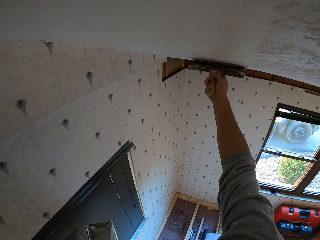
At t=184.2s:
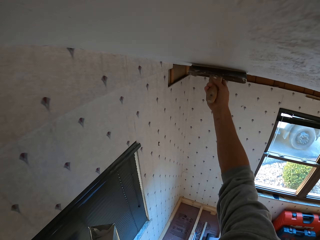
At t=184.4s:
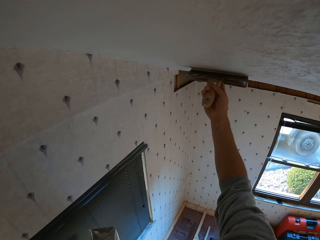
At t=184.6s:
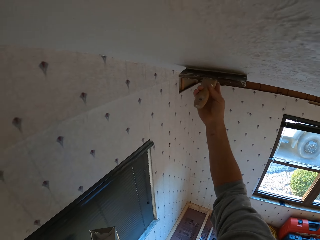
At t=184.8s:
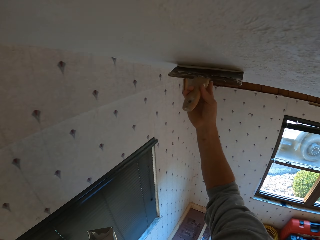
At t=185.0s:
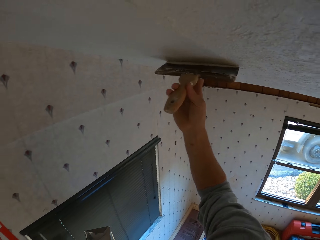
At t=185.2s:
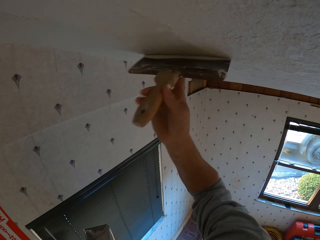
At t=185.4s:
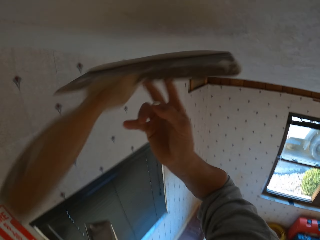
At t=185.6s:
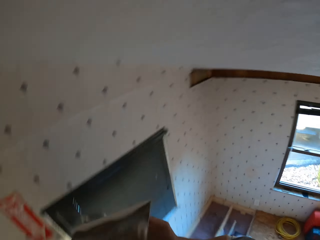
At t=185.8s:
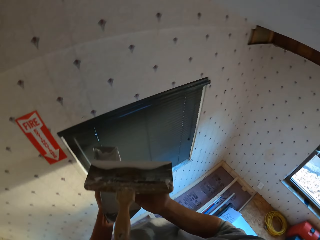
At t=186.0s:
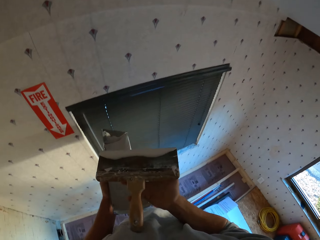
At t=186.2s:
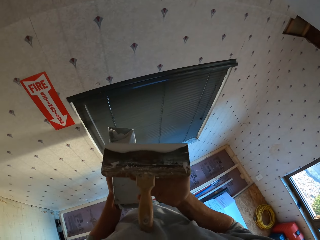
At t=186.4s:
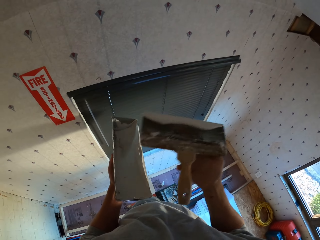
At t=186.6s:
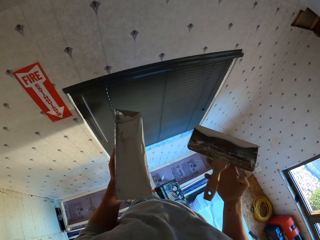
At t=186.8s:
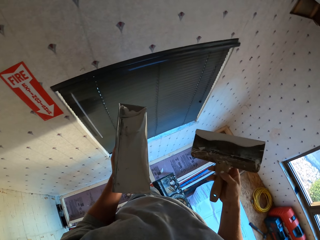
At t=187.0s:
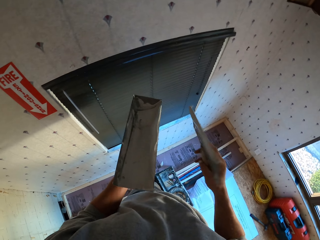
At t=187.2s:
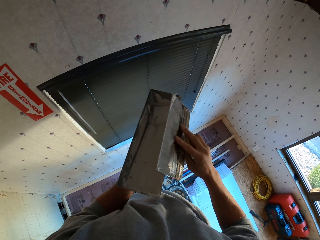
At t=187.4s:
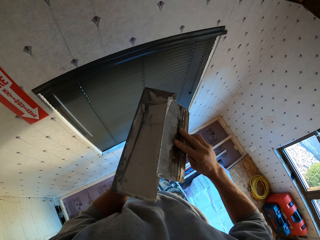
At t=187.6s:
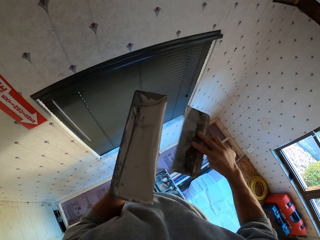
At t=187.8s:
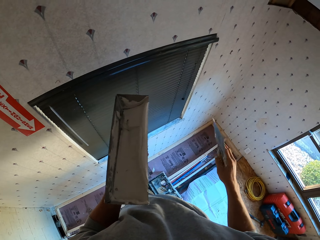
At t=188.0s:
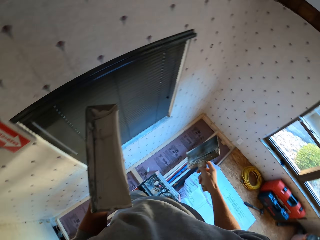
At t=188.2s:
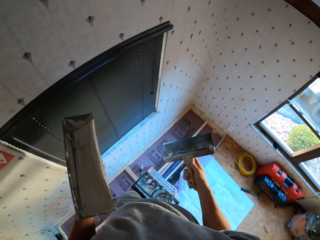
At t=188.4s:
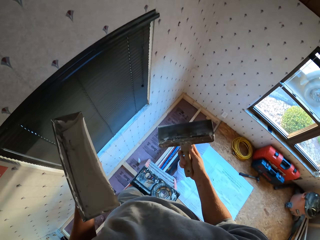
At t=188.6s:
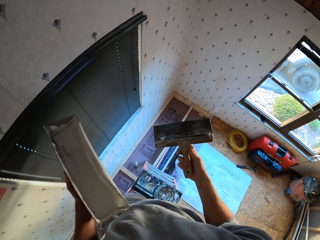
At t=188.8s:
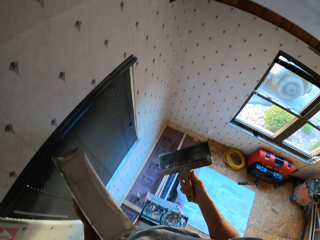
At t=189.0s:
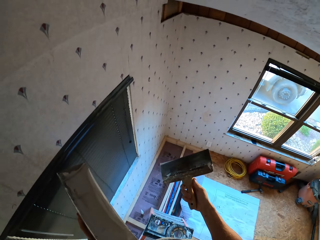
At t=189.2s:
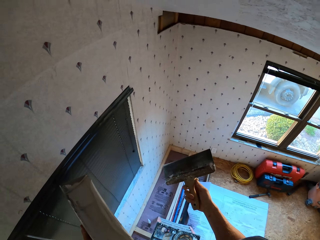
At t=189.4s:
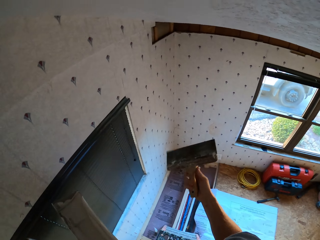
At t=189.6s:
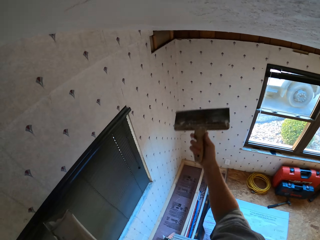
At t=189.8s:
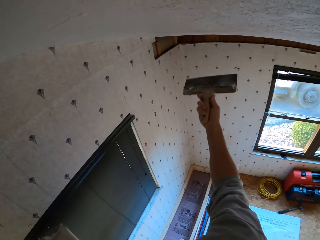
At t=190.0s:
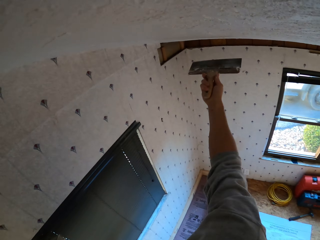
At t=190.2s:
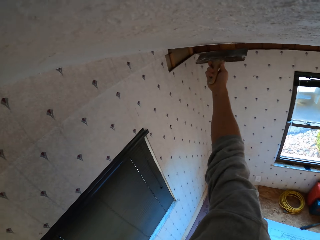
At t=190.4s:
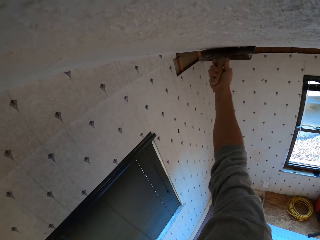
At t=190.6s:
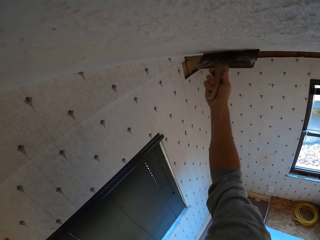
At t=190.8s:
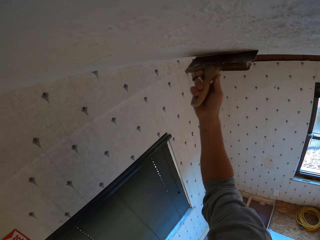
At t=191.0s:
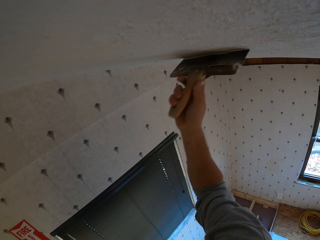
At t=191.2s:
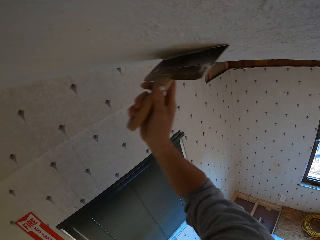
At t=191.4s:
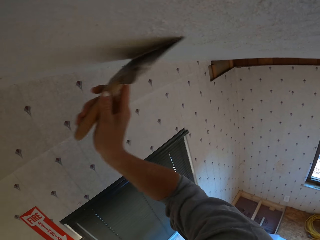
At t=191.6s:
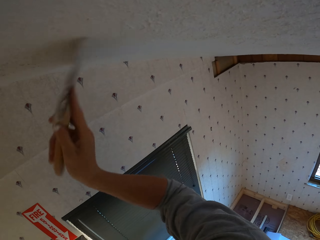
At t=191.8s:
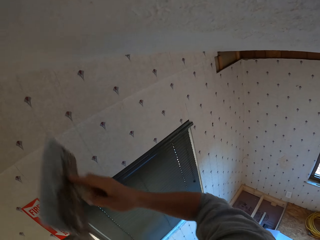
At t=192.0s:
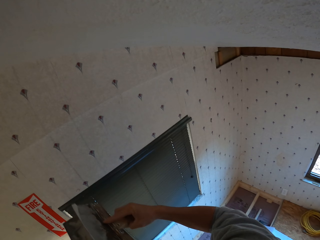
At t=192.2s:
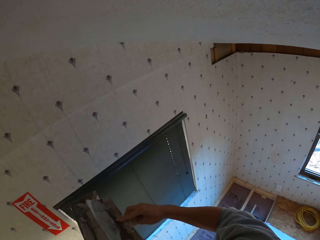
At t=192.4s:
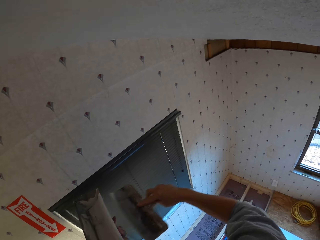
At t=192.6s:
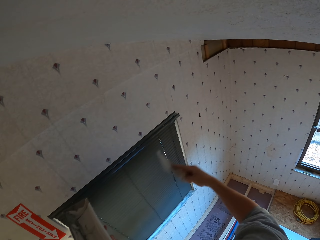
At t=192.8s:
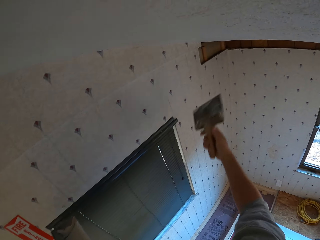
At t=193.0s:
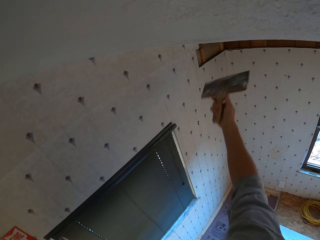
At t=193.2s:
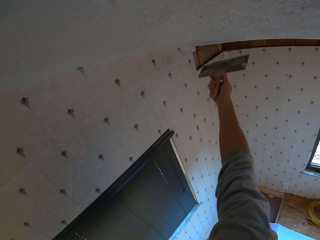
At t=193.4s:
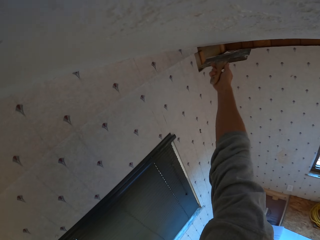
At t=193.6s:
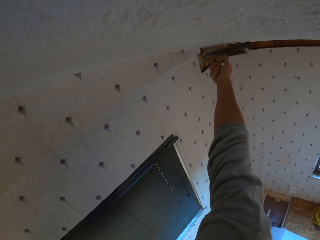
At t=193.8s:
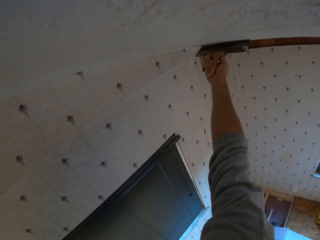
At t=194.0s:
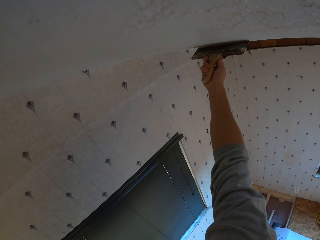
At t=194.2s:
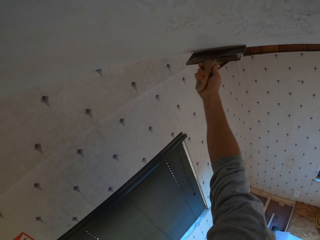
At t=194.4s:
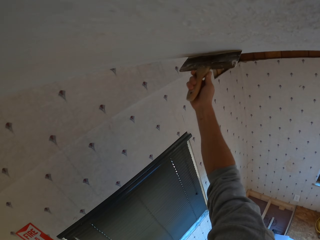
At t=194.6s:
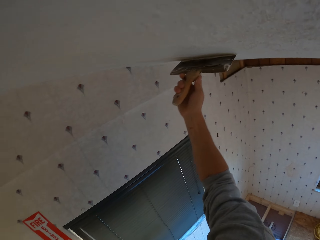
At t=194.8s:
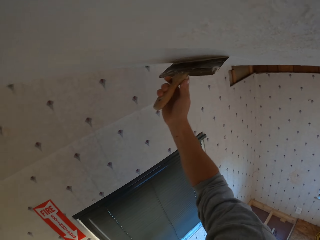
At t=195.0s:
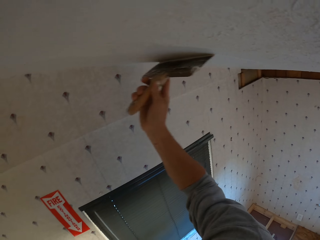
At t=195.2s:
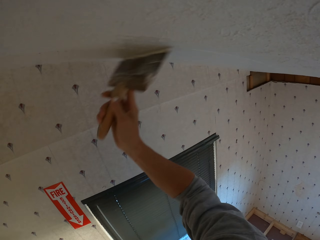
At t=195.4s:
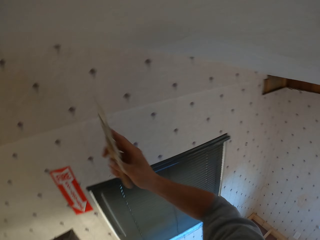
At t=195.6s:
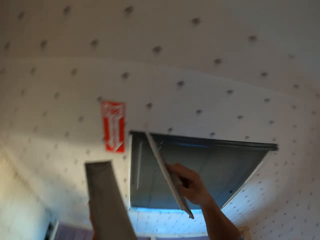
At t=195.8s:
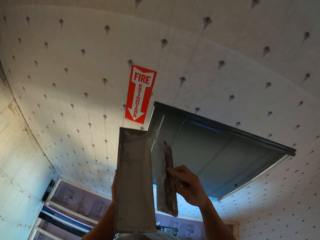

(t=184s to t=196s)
The camera wearer drops the paint brush or plastering trowel. They catch the paint brush. They hold the plaster trowel. They rub the paint brush on the paint can. They apply the paint on the ceiling. They rub the paint brush on the paint can. They apply the paint on the ceiling.

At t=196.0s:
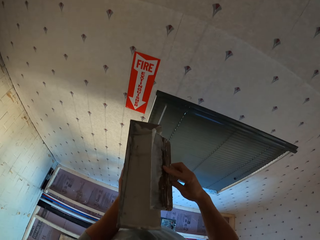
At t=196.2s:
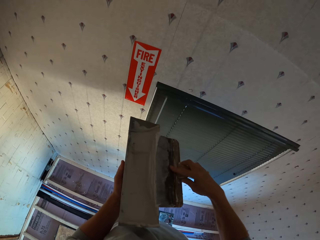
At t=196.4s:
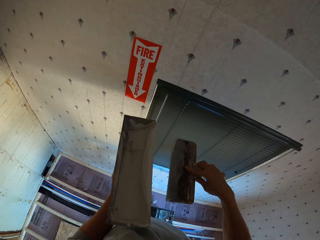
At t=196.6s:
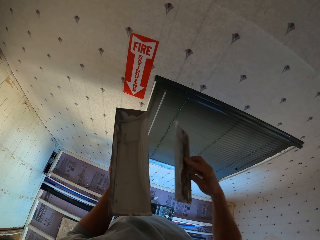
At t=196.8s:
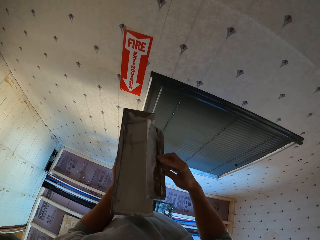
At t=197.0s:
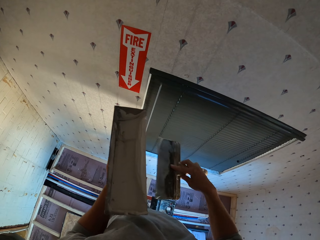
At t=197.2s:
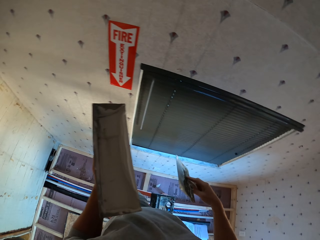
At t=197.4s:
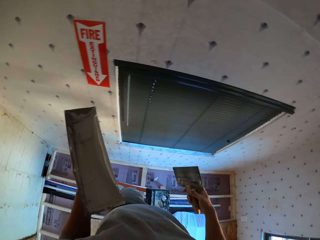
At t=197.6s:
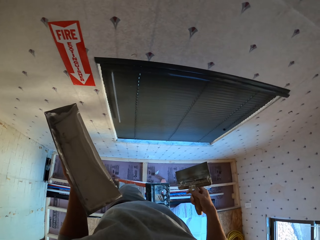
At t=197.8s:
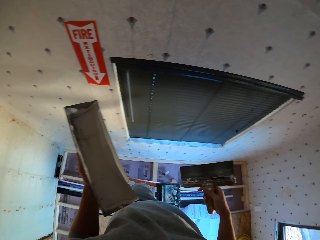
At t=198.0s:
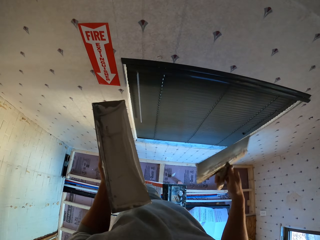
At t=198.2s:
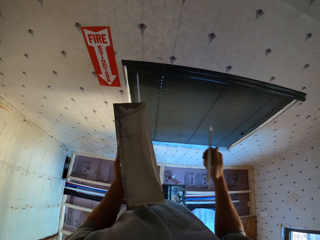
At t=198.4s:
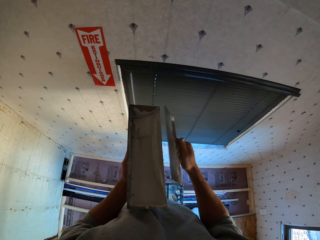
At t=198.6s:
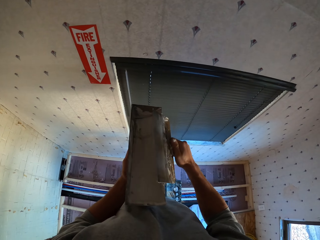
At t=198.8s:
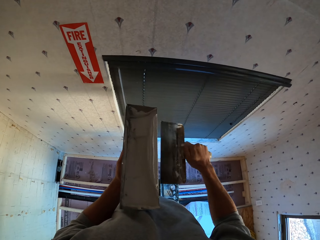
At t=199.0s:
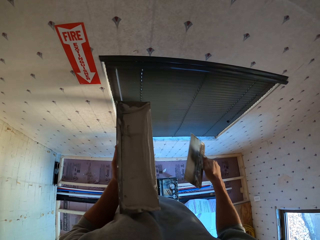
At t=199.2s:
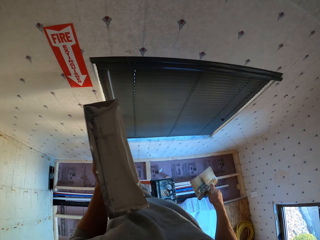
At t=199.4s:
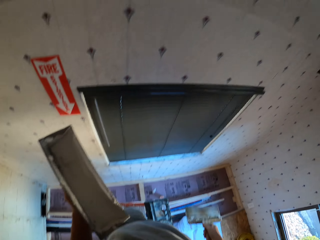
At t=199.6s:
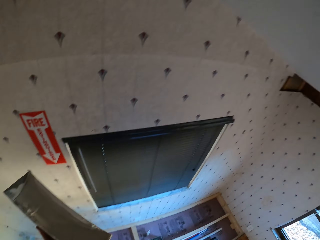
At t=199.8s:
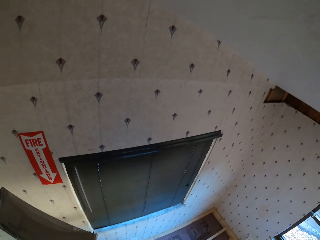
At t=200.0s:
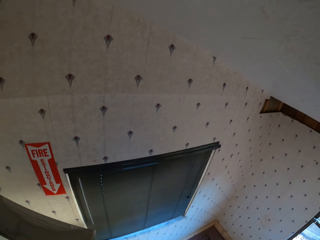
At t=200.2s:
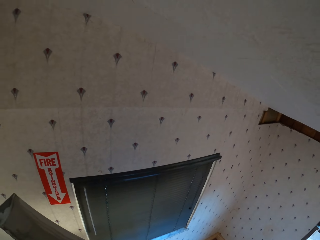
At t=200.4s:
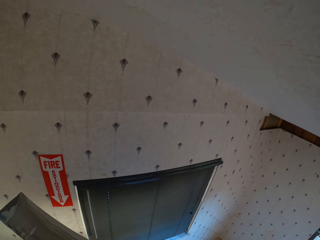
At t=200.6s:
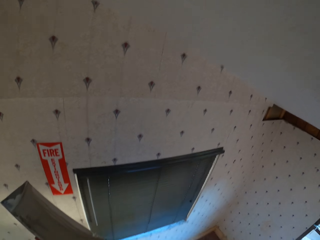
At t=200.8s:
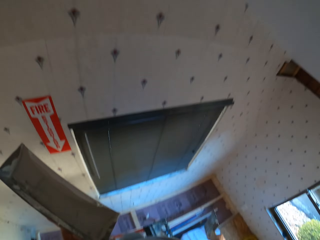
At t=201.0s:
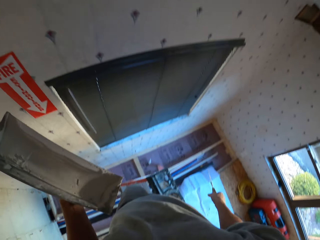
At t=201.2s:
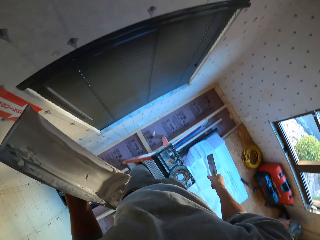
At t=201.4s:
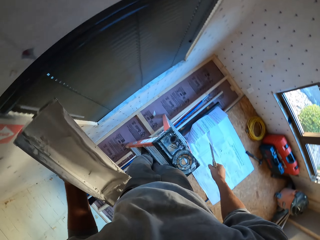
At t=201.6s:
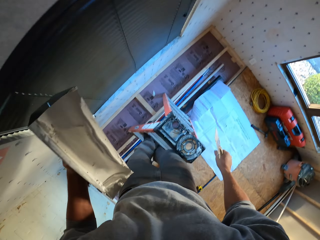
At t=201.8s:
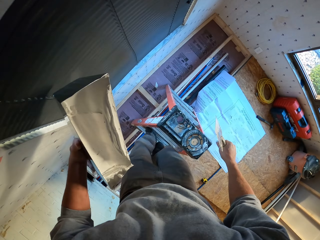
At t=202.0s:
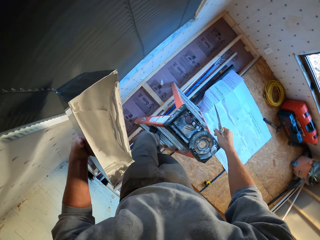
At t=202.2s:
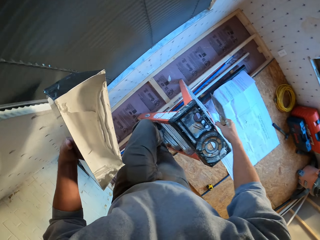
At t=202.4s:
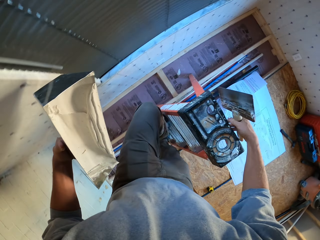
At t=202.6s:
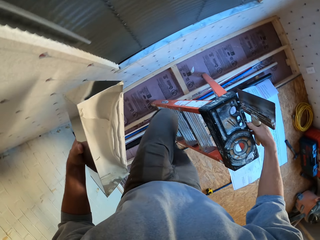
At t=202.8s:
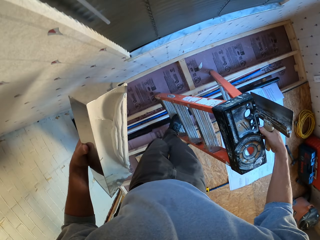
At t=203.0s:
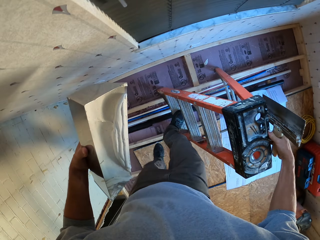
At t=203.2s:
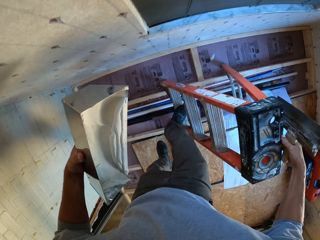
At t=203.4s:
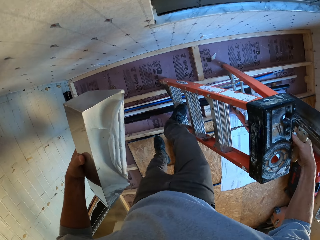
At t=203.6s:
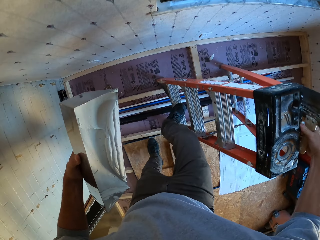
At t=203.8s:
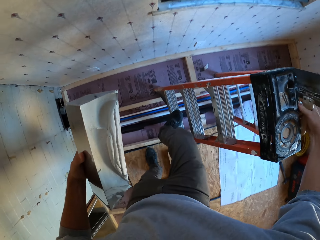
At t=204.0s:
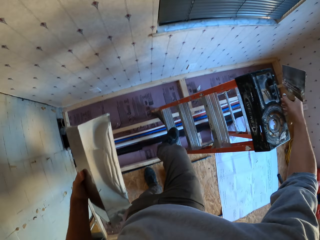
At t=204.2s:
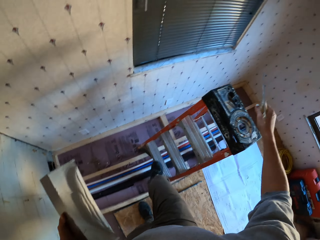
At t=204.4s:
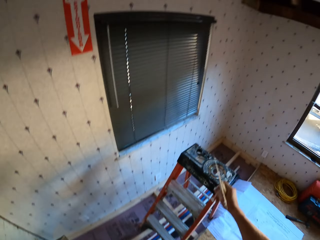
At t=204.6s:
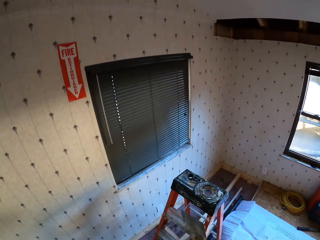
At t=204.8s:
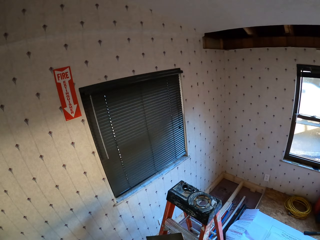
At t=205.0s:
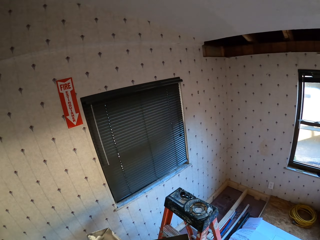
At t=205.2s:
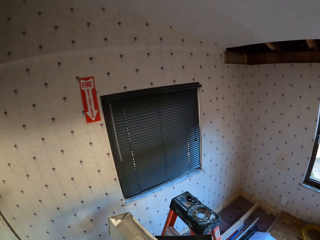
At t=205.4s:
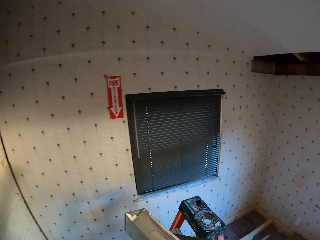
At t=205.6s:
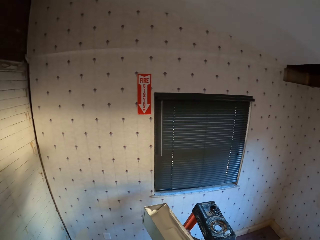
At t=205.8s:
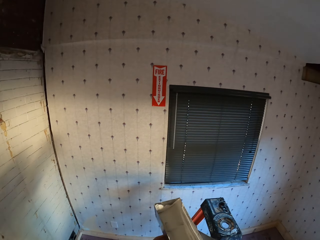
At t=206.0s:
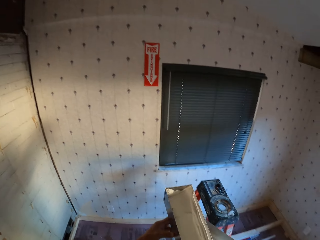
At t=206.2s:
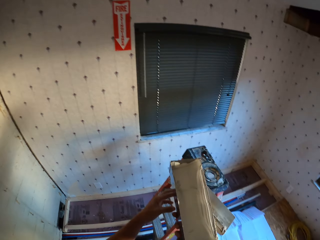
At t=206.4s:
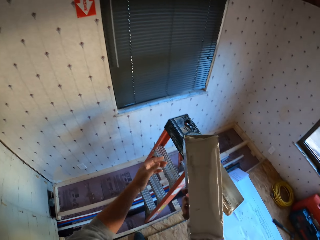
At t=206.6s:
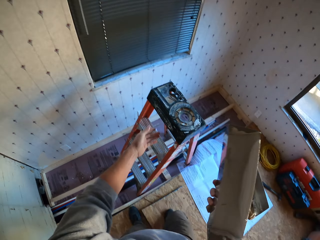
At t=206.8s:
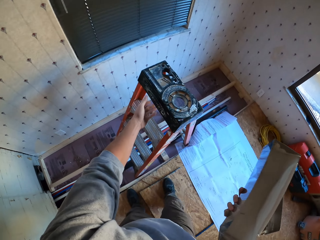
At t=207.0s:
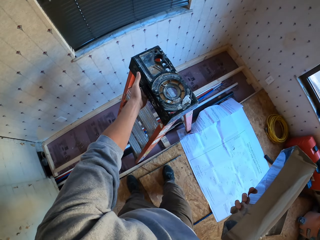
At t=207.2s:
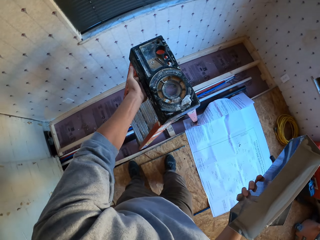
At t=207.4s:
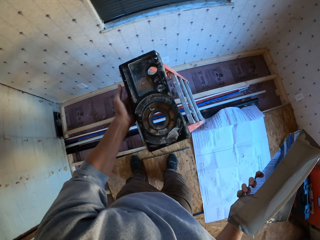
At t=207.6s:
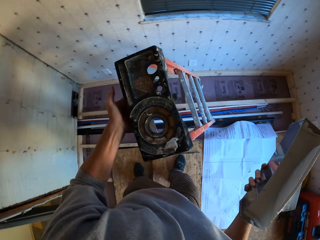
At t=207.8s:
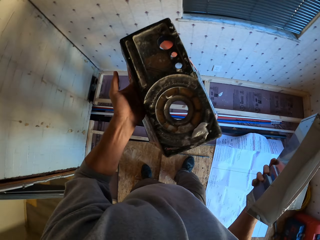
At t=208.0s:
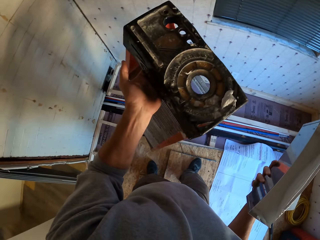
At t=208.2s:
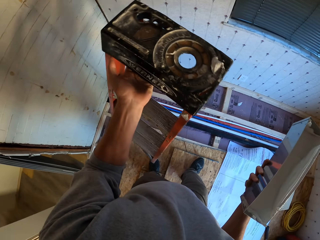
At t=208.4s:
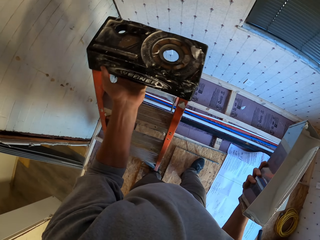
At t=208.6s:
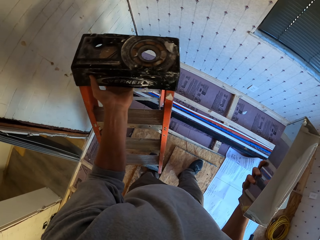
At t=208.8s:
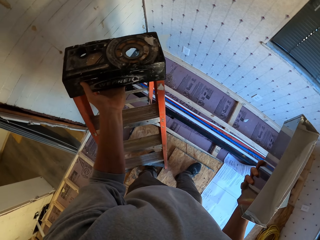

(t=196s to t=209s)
The camera wearer rubs the paint brush or plastering trowel on the paint can. They look around the room. They descend from the ladder. They pick up the ladder. They move the ladder.
